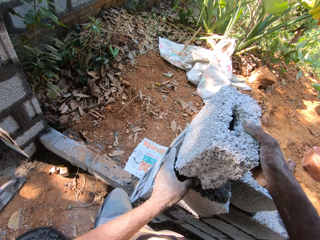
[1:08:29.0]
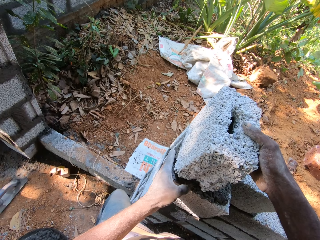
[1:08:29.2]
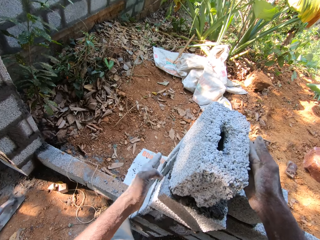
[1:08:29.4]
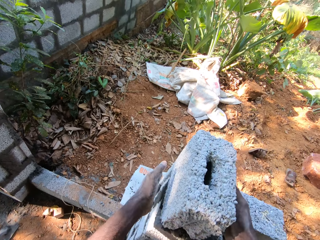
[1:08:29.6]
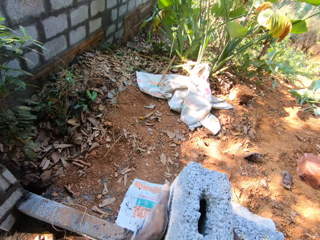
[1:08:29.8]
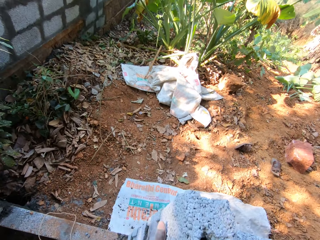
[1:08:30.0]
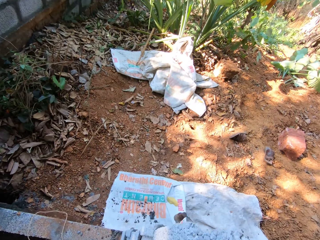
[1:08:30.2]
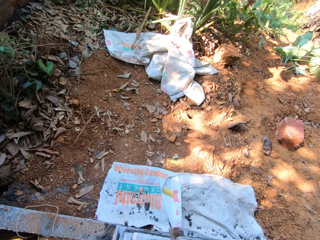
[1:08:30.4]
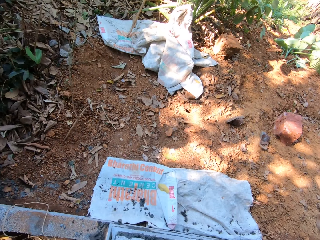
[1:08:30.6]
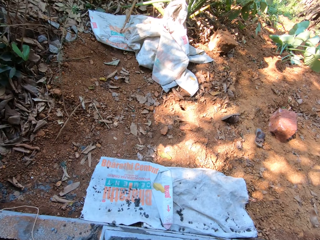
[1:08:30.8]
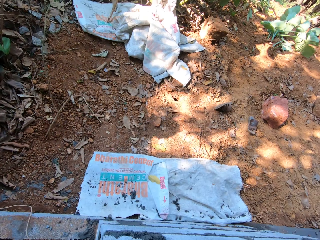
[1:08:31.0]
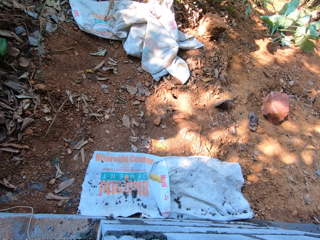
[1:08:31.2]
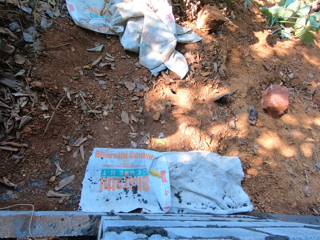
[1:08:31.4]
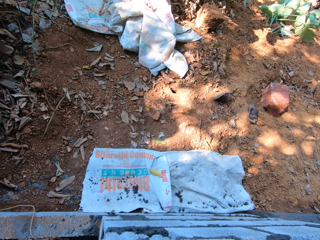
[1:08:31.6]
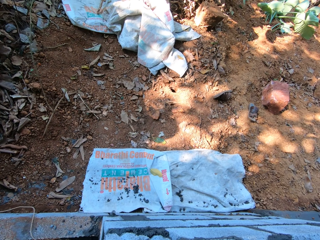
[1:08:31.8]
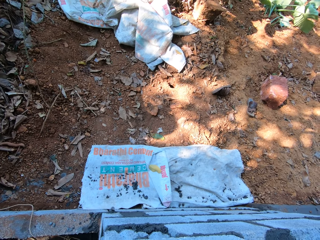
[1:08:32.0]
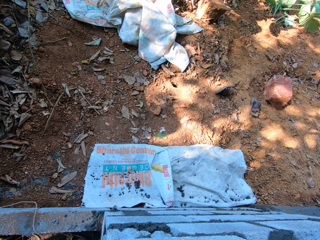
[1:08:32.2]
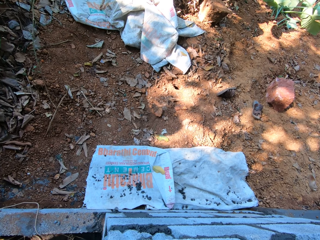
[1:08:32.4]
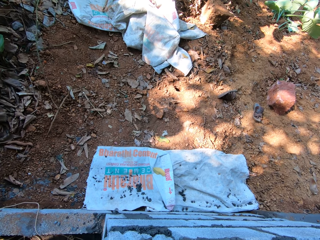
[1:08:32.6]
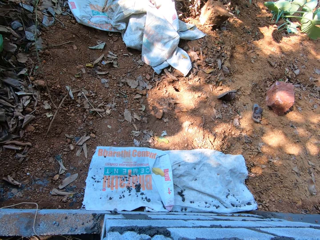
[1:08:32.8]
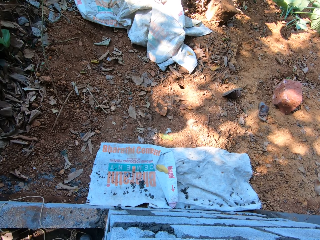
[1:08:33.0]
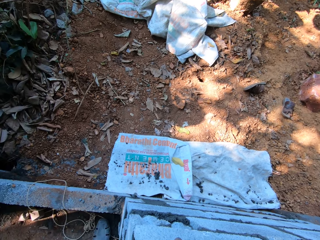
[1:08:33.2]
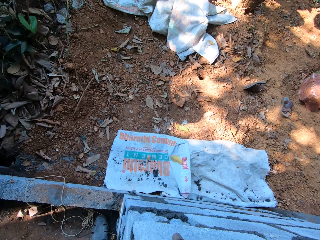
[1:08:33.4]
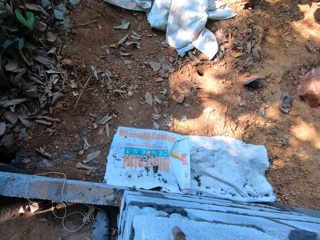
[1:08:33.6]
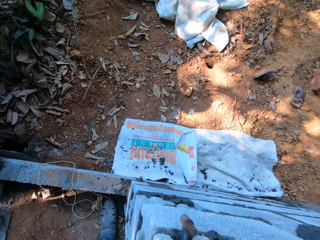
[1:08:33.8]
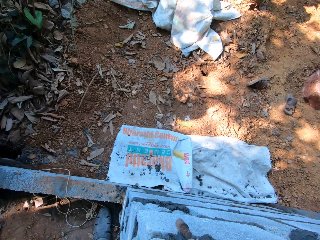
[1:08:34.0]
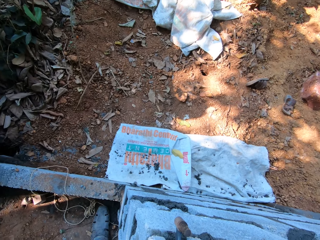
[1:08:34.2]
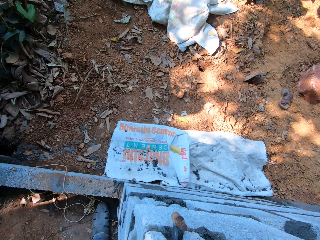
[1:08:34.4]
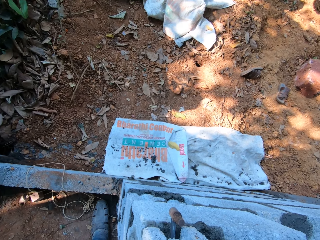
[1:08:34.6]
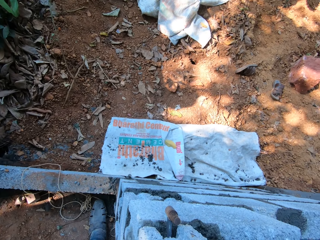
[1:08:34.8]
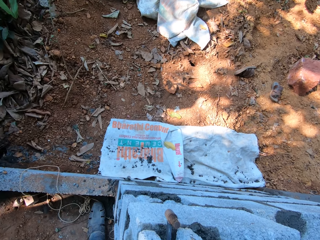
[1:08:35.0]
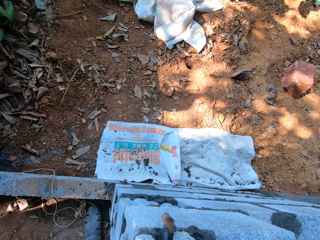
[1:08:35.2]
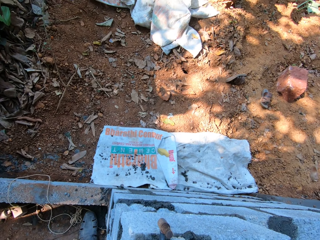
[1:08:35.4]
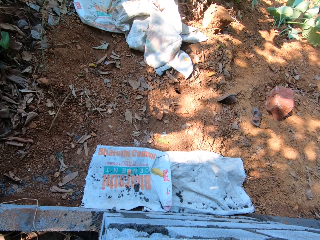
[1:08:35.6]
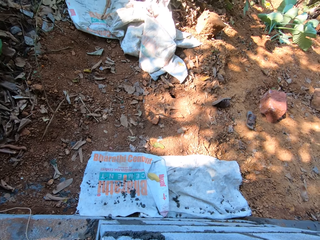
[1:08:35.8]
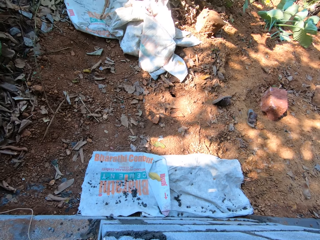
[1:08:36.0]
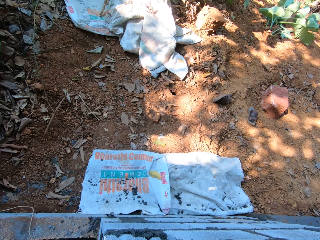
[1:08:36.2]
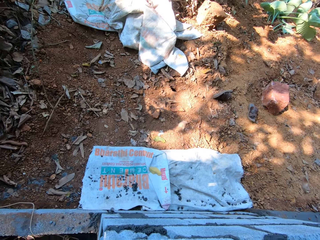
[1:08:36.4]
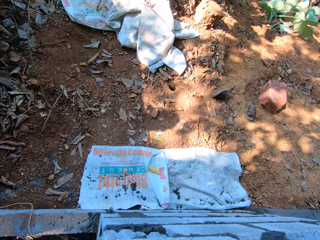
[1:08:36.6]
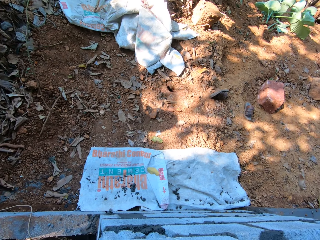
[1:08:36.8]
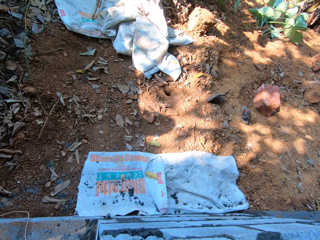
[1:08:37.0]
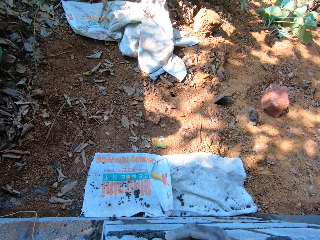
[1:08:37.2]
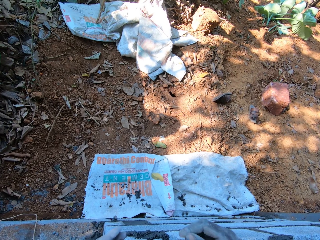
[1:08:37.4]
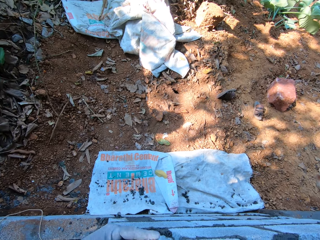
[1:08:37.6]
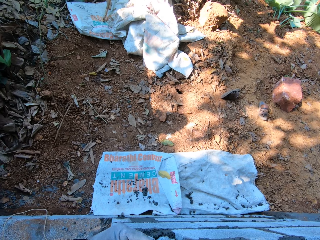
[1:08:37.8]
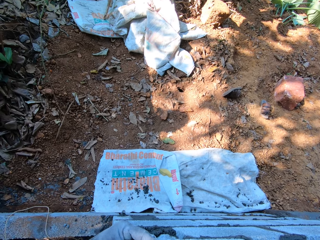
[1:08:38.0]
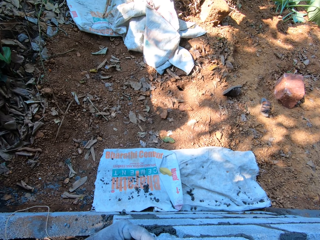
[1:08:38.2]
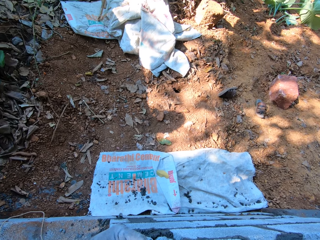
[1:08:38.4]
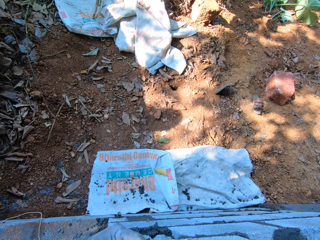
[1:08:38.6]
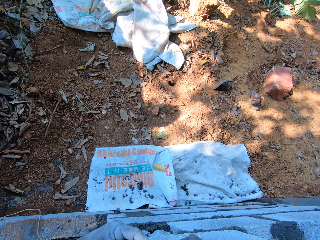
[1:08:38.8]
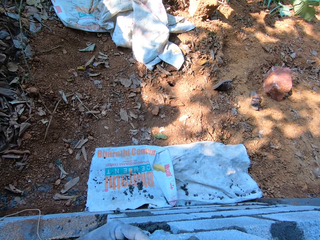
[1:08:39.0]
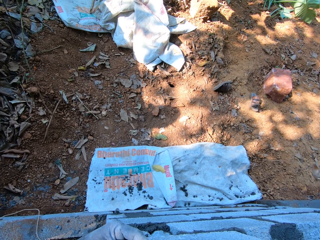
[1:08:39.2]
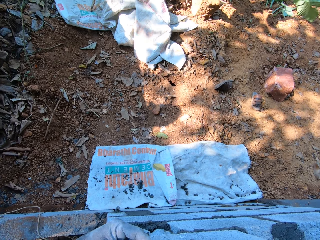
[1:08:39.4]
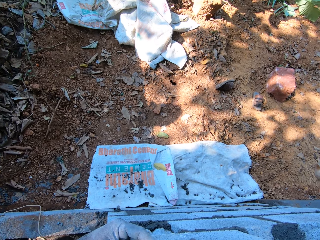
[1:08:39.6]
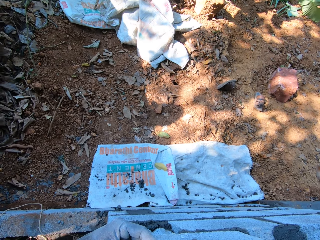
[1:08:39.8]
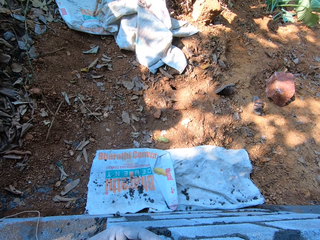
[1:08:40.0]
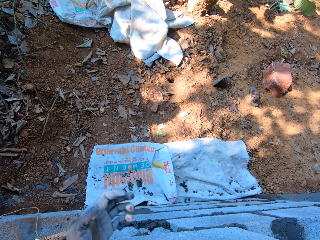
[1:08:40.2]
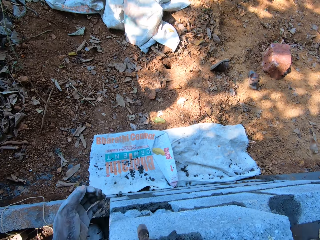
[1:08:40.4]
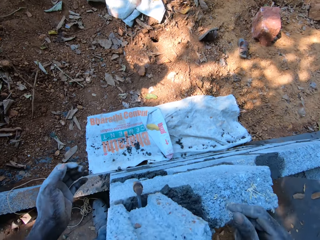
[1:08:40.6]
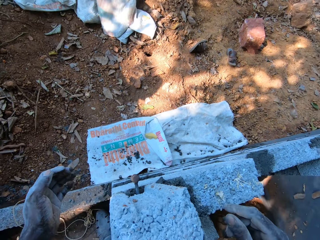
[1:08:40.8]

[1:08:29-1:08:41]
The camera wearer positions the brick on the concrete.

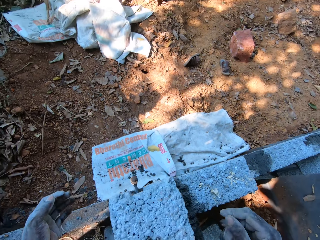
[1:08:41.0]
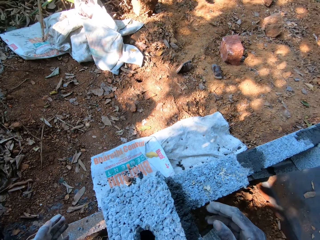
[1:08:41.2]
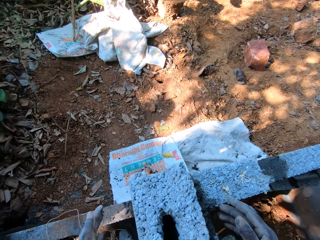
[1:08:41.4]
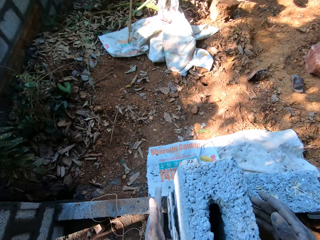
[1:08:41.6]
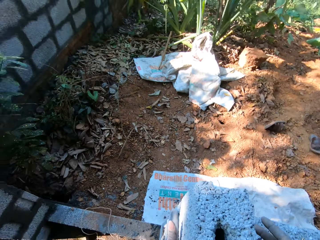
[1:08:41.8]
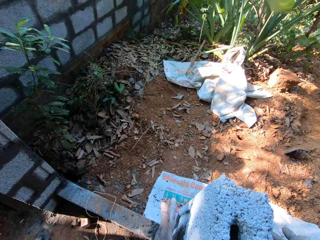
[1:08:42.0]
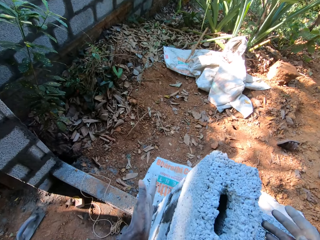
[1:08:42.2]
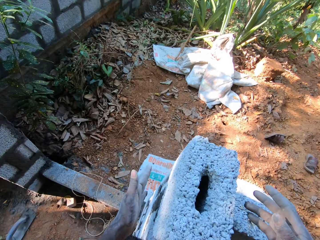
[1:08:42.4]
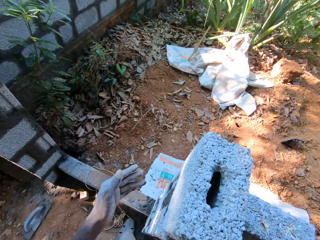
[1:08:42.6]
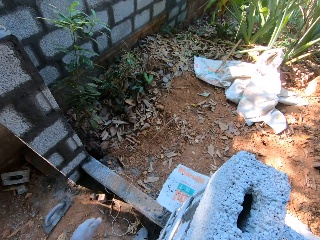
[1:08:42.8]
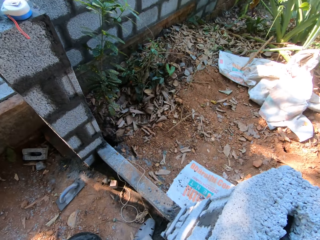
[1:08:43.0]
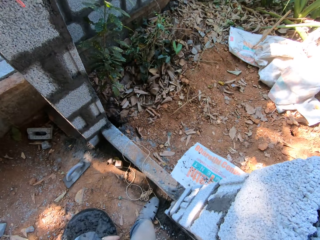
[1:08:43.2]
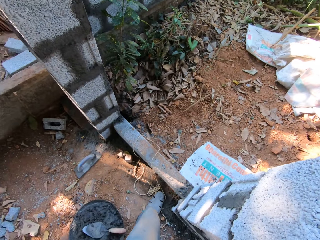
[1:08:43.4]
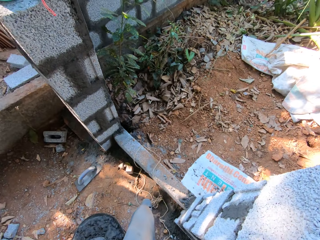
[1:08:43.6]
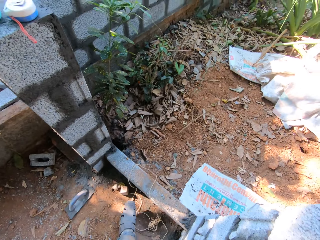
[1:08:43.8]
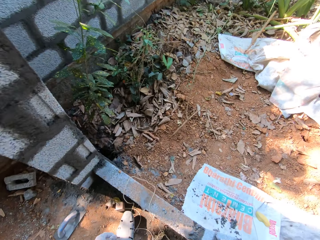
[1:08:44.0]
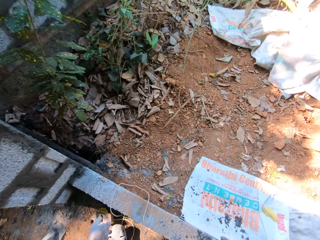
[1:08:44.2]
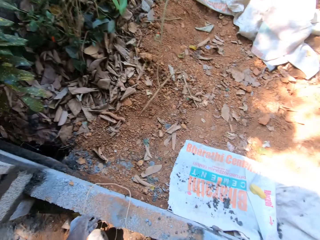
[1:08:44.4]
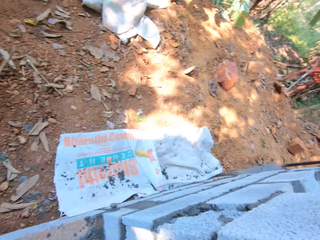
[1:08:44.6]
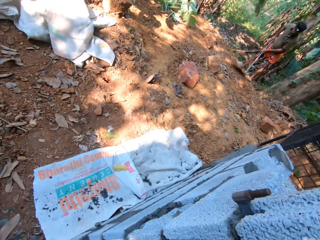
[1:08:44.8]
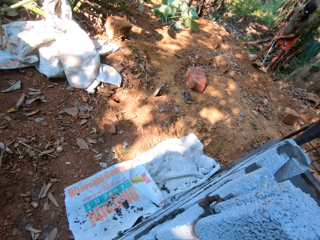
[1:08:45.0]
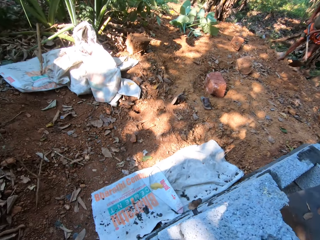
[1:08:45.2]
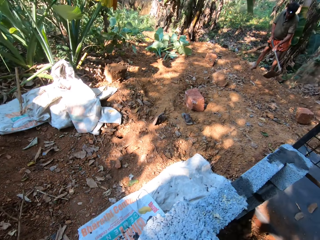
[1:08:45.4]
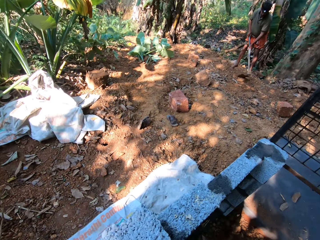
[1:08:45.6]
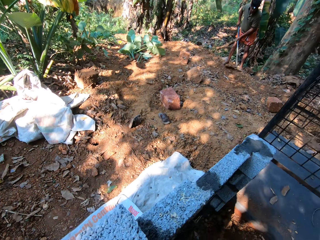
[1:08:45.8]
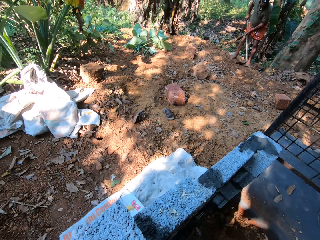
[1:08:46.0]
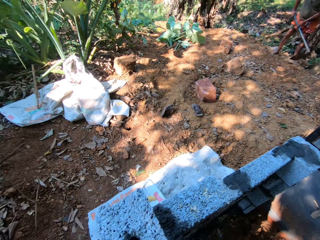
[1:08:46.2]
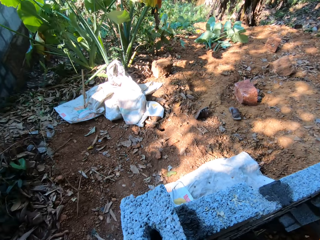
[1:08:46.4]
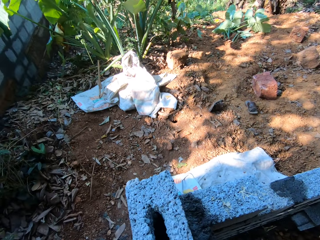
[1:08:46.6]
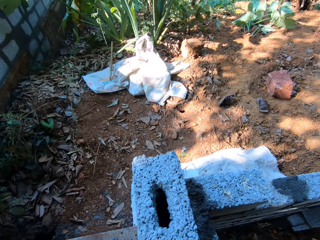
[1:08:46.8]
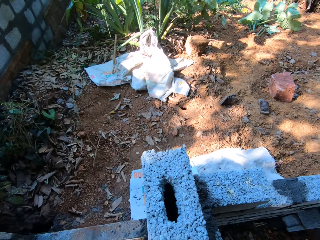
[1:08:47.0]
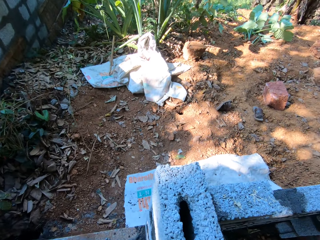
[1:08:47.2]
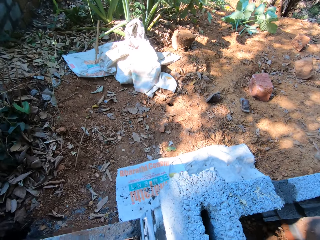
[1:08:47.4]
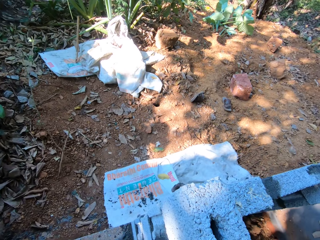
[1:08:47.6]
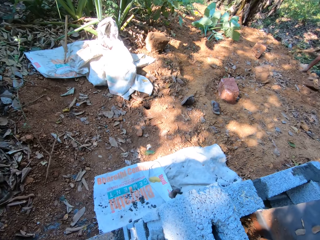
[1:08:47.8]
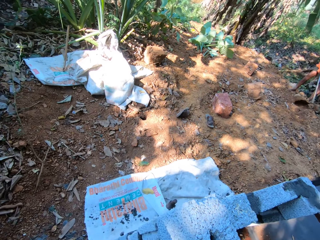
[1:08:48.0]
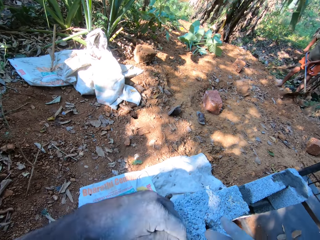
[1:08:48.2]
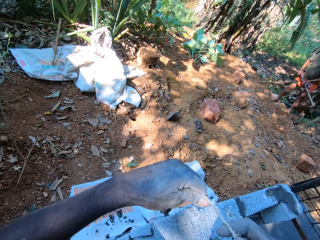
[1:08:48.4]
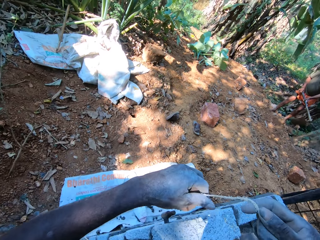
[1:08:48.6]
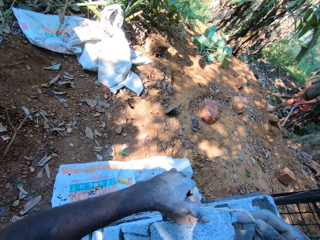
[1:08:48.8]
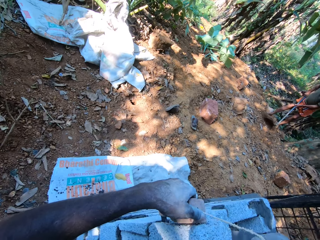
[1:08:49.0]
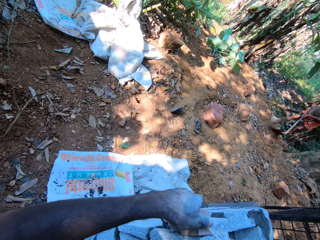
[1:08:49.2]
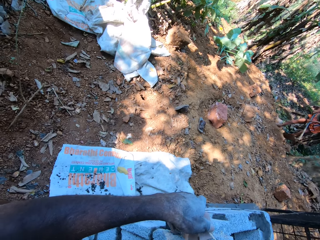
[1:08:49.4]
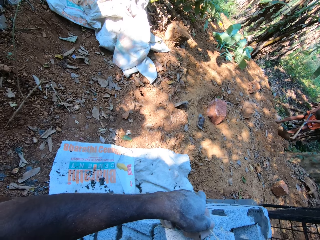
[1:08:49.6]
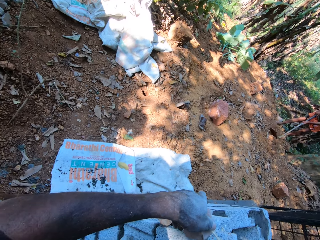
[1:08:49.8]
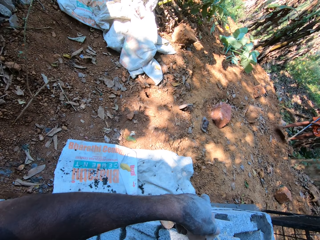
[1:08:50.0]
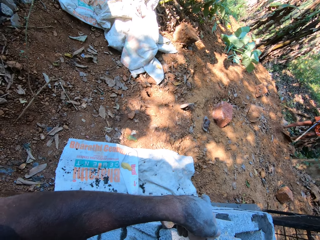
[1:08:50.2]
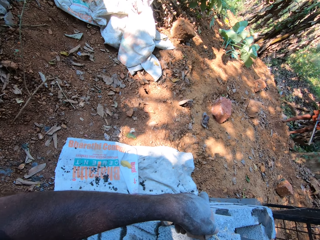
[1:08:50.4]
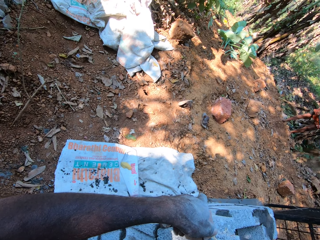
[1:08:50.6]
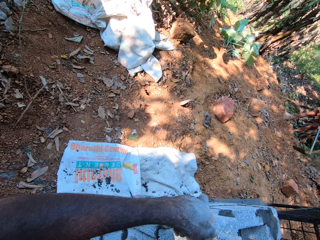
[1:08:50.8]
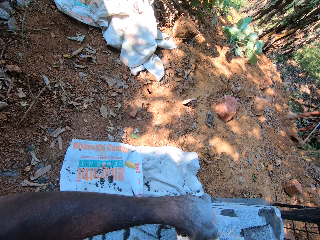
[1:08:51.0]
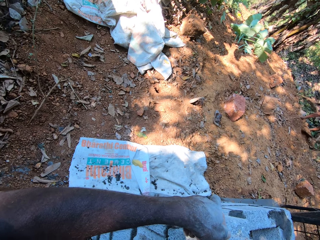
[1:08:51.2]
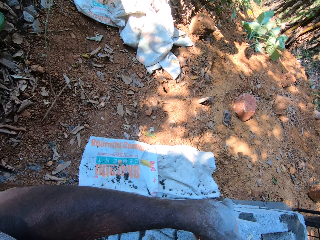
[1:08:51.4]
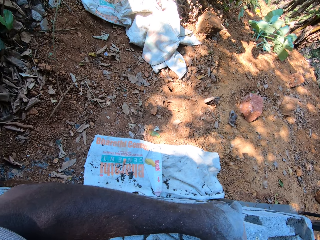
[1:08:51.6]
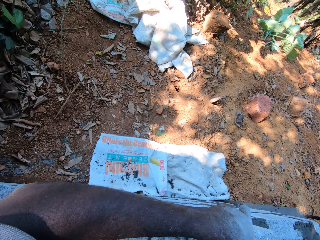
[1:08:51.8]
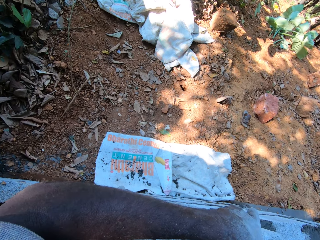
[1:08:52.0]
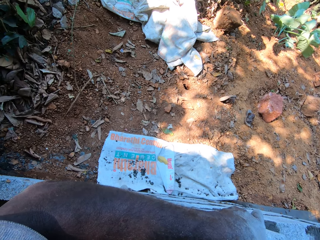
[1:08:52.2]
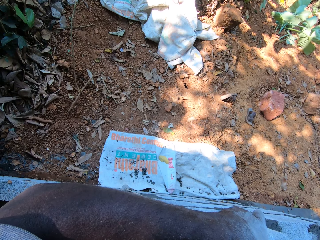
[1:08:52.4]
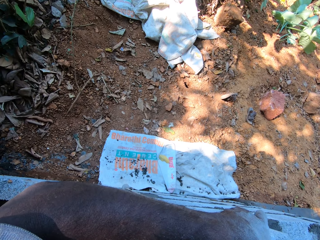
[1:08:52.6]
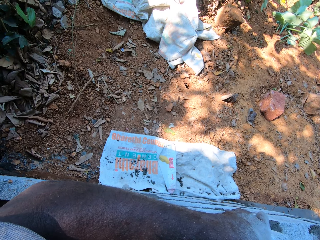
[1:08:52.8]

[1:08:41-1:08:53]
The man holds a hoe with both hands and clears the floor with the hoe in both hands. The camera wearer looks around. They place a plumb bob on the block with both hands. They measure the block with the plumb bob in both hands.
